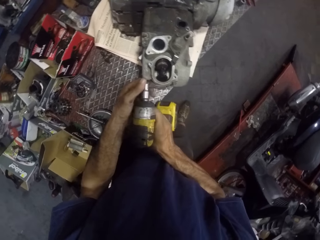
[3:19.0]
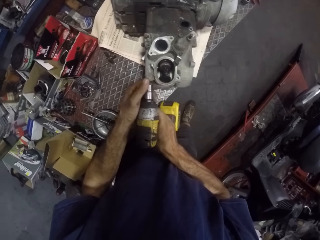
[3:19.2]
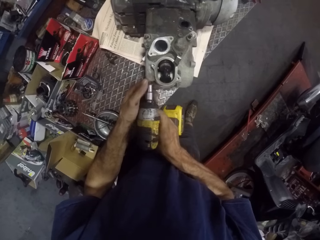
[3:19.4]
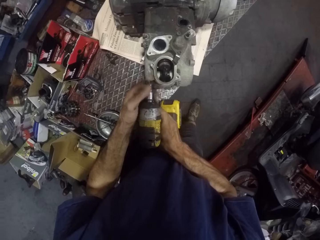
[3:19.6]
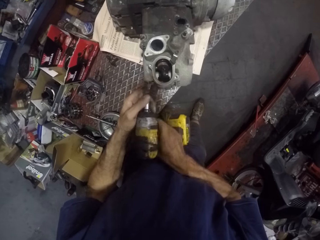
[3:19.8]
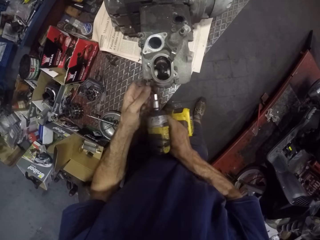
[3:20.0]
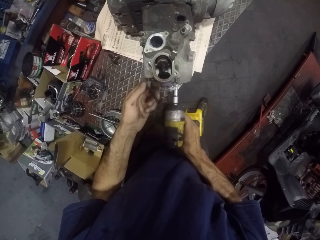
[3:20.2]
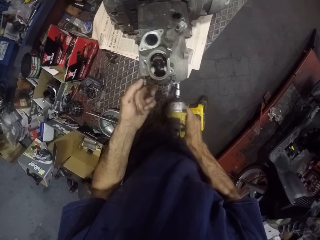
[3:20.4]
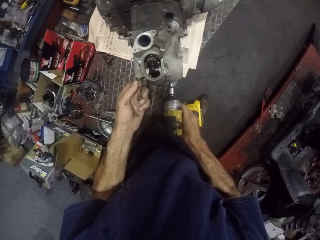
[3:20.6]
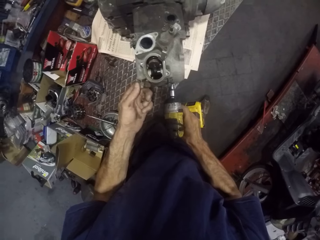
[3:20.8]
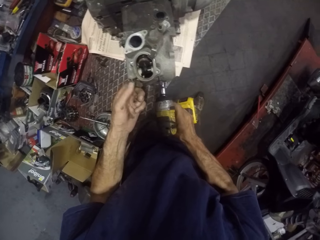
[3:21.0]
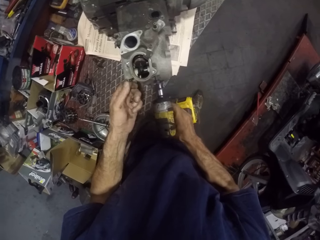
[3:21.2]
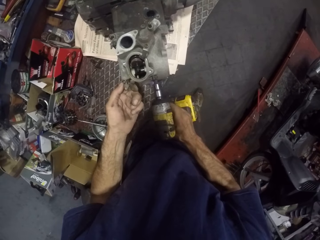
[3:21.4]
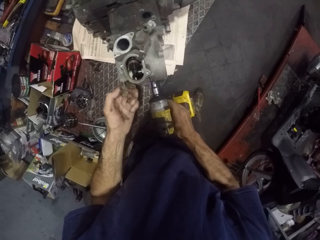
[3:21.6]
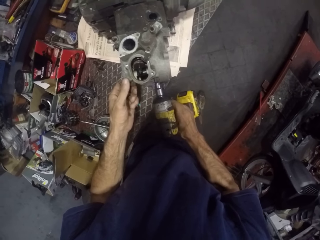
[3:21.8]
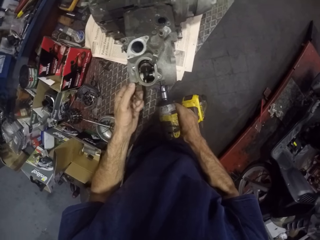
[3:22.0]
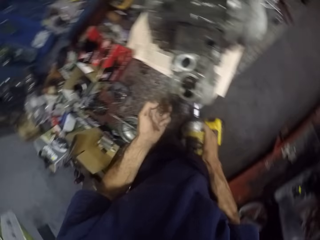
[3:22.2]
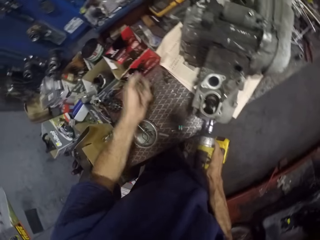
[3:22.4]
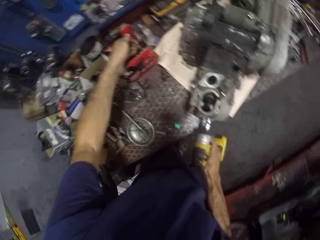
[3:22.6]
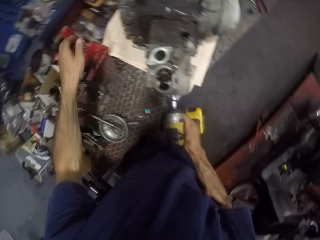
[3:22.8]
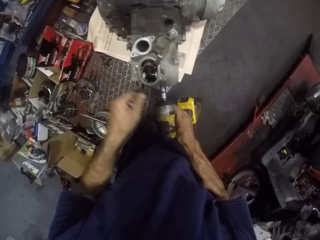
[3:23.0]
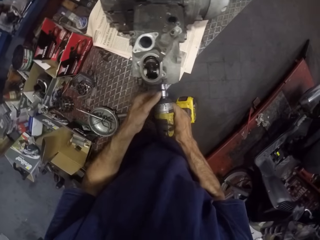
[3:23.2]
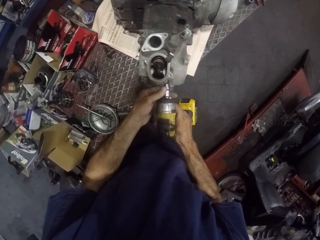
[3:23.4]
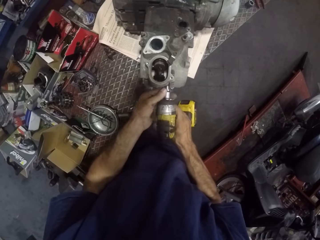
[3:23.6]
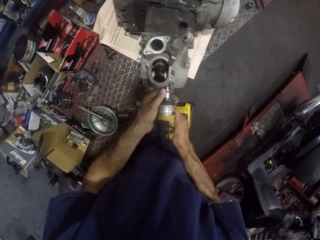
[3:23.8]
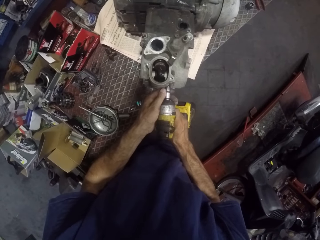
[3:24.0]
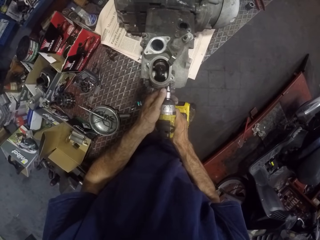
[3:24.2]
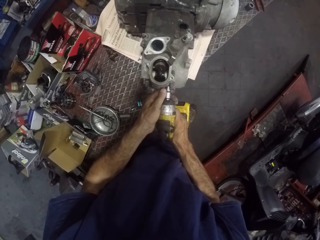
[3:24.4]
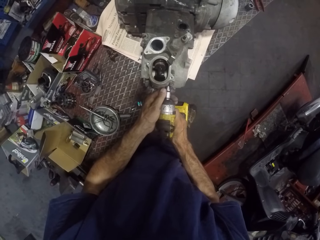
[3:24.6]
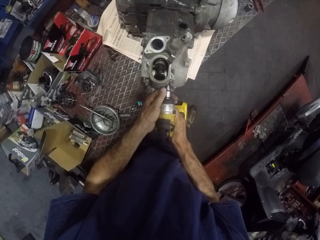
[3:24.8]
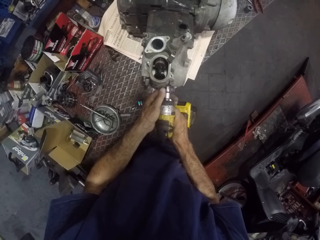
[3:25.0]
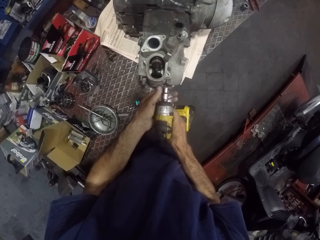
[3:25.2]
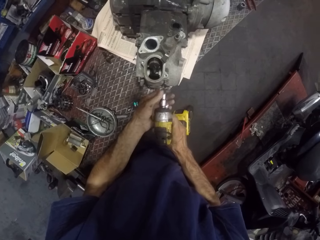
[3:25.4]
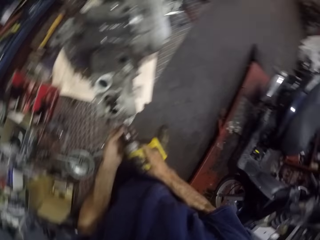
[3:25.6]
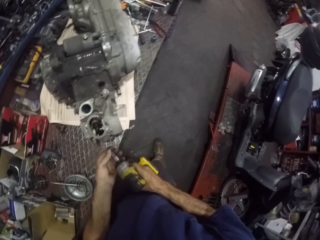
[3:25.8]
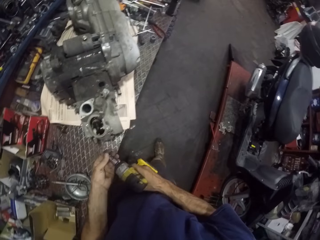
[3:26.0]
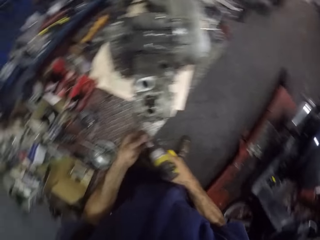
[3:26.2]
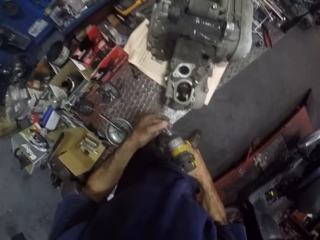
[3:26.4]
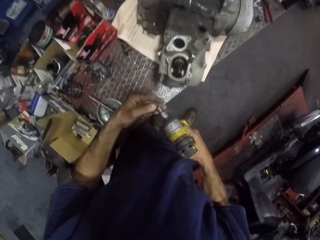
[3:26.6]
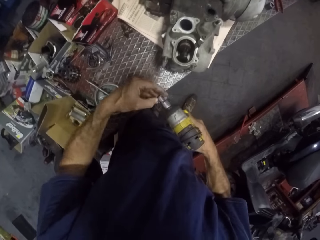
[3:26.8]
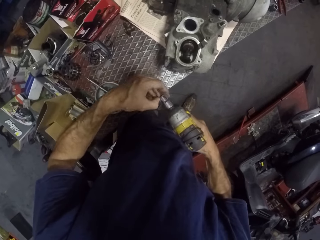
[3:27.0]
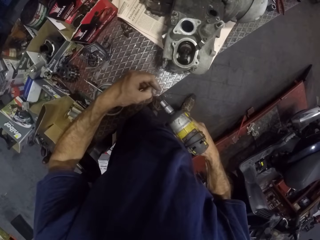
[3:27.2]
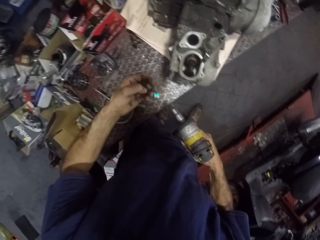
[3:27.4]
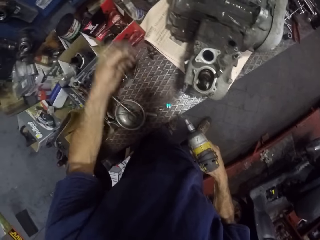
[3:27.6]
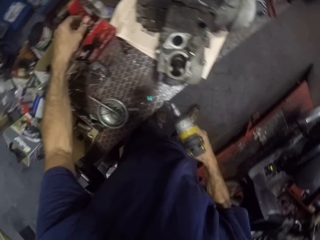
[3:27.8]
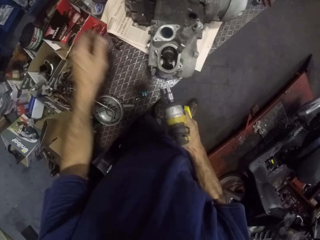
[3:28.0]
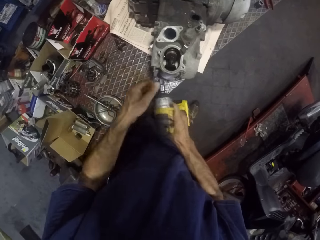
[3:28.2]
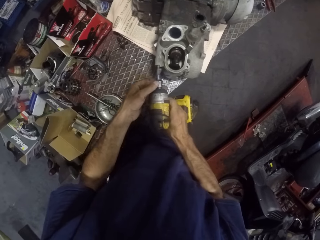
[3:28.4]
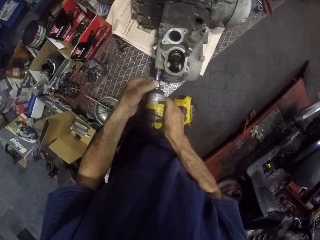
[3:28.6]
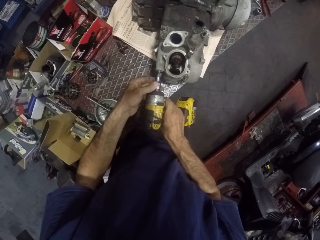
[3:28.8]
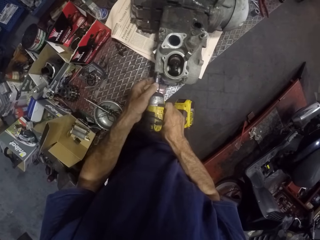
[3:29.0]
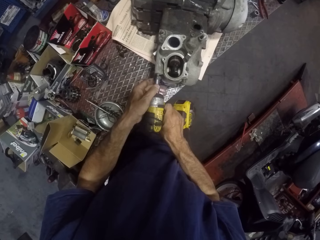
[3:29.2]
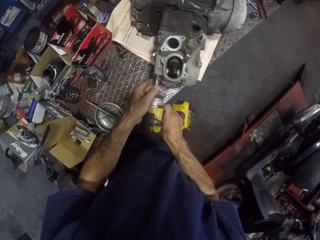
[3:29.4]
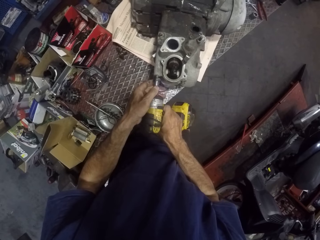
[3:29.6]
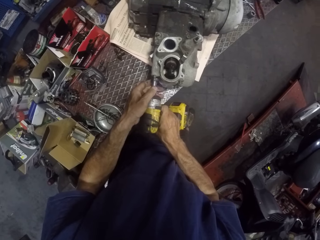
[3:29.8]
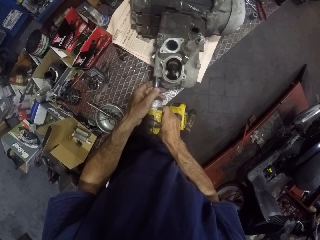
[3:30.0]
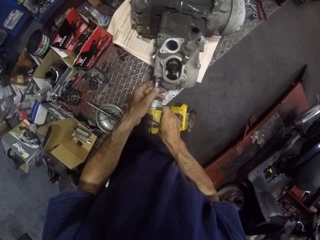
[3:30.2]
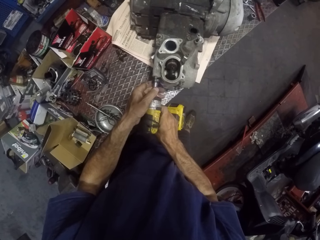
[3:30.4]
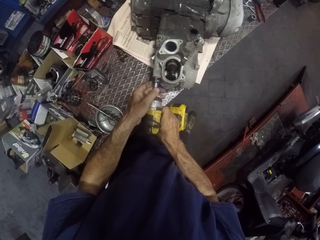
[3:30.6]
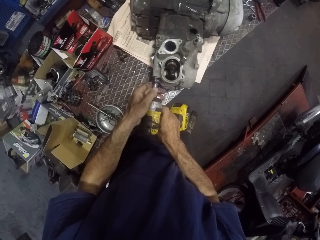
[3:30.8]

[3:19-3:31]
The camera wearer removes the screw on the engine of the generator with the left hand. They drop the screw on the carton with the left hand. They remove a nut with an engine. They use the socket wrench on the engine of the generator with both hands. They remove the clamp on the nail gun with the left hand. They drop the clamp in the carton with the left hand. They use the socket wrench on the engine of the generator with both hands.

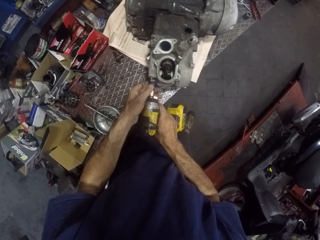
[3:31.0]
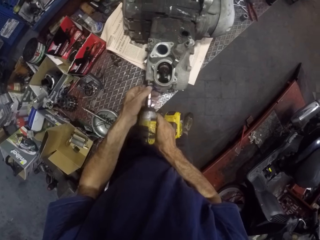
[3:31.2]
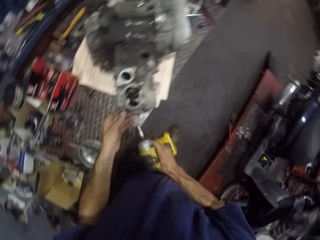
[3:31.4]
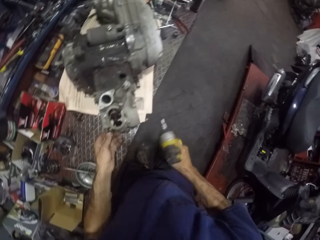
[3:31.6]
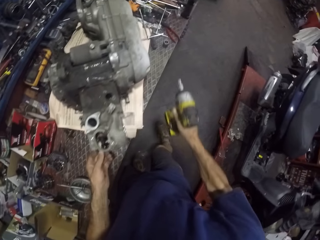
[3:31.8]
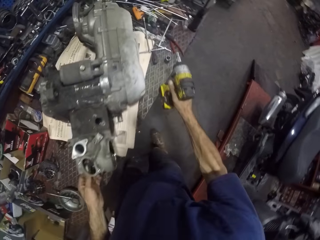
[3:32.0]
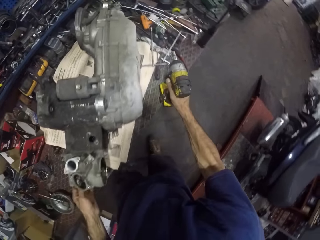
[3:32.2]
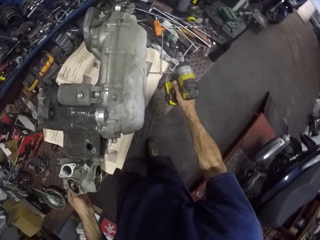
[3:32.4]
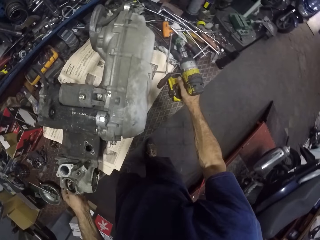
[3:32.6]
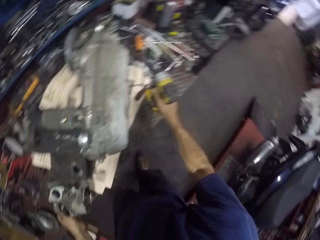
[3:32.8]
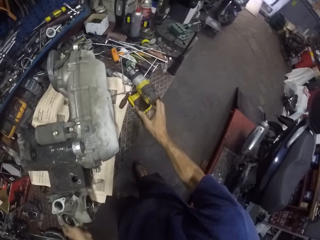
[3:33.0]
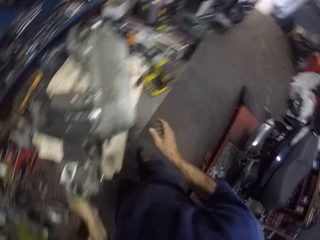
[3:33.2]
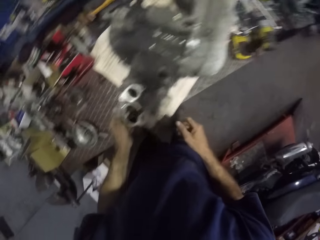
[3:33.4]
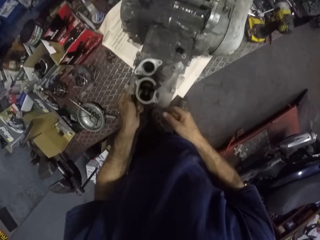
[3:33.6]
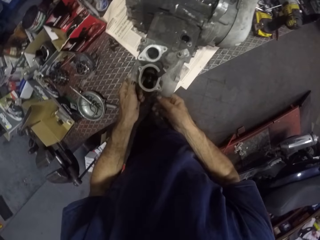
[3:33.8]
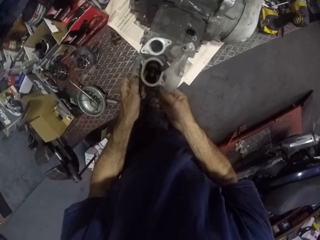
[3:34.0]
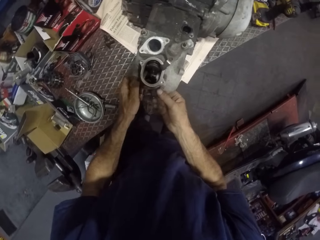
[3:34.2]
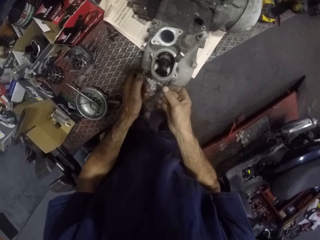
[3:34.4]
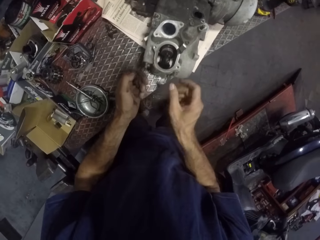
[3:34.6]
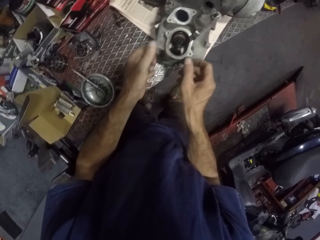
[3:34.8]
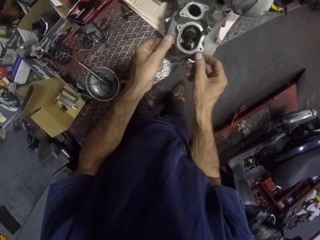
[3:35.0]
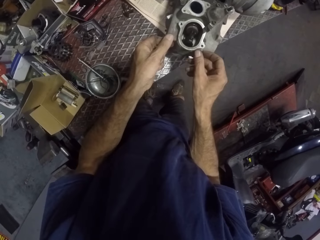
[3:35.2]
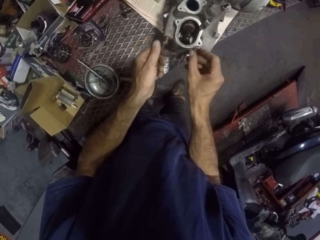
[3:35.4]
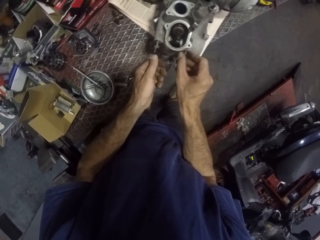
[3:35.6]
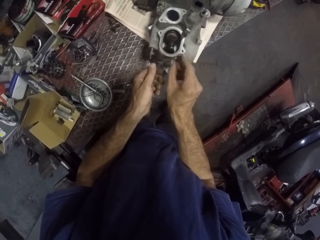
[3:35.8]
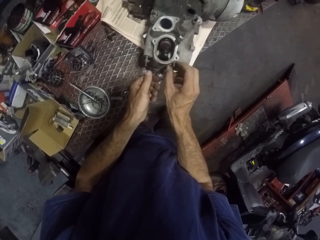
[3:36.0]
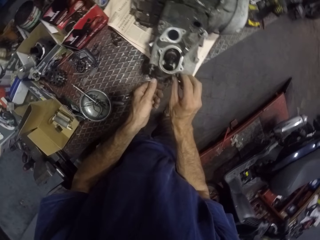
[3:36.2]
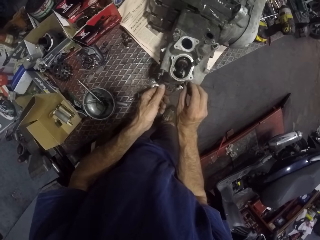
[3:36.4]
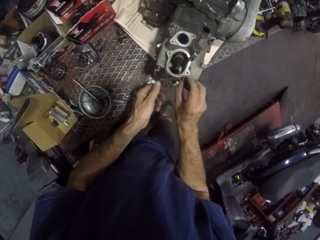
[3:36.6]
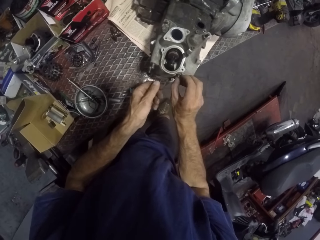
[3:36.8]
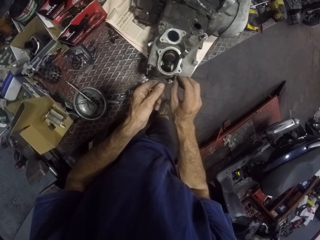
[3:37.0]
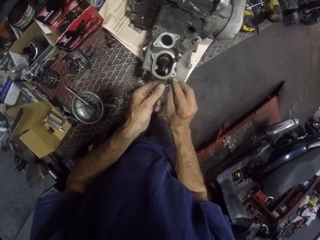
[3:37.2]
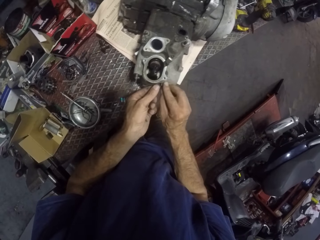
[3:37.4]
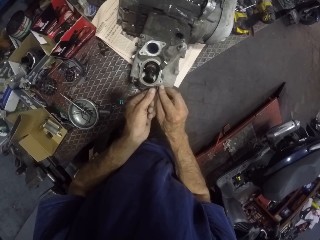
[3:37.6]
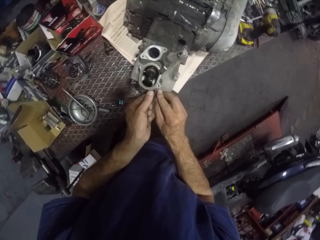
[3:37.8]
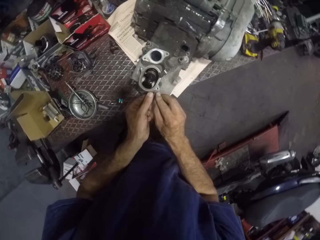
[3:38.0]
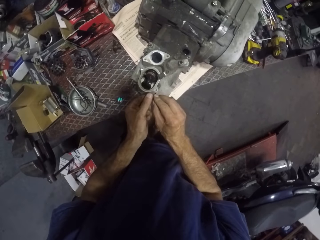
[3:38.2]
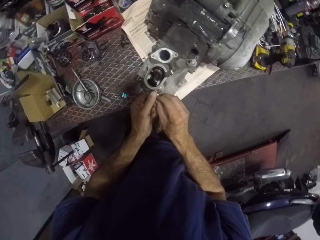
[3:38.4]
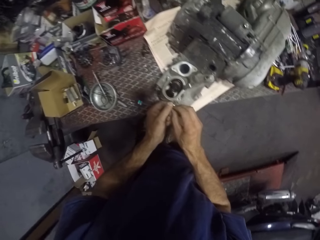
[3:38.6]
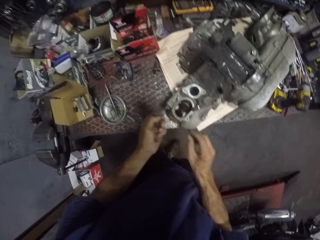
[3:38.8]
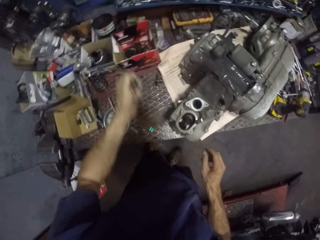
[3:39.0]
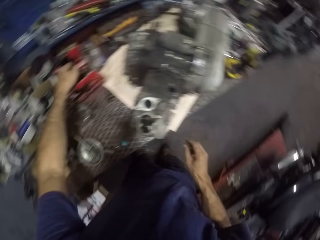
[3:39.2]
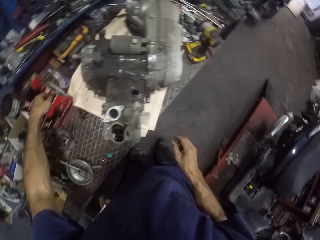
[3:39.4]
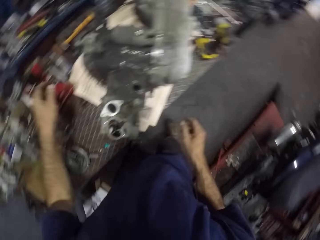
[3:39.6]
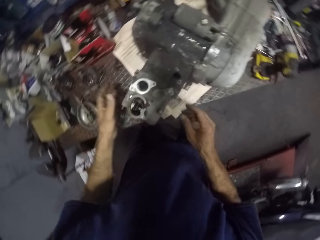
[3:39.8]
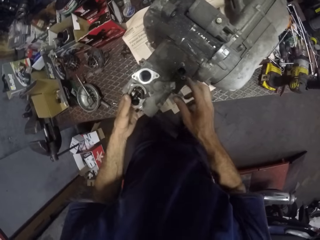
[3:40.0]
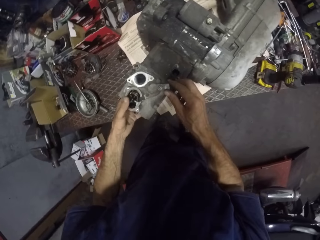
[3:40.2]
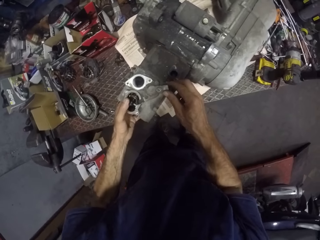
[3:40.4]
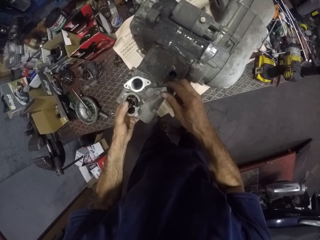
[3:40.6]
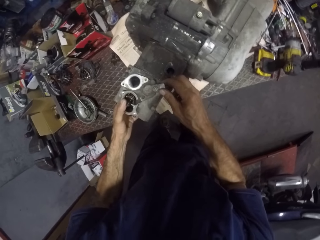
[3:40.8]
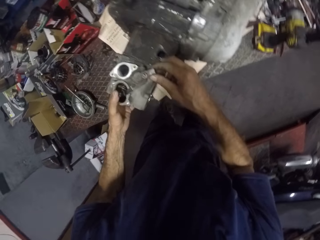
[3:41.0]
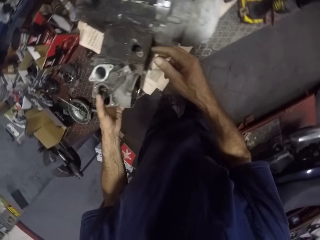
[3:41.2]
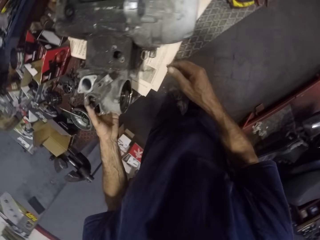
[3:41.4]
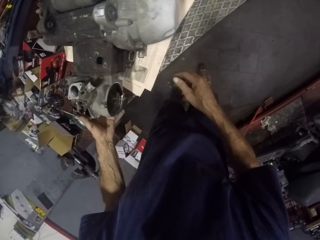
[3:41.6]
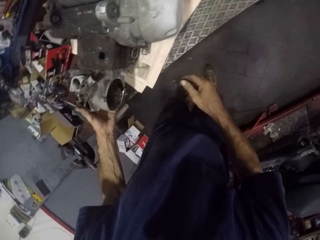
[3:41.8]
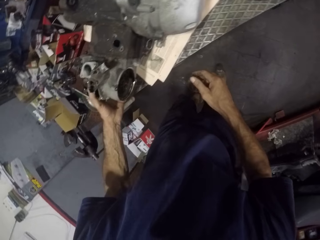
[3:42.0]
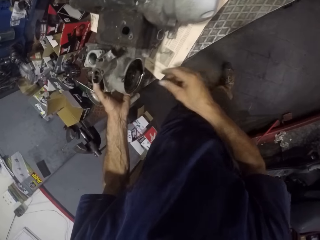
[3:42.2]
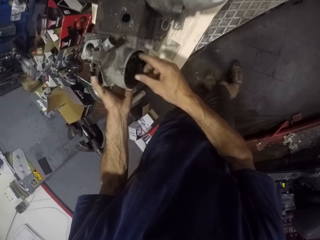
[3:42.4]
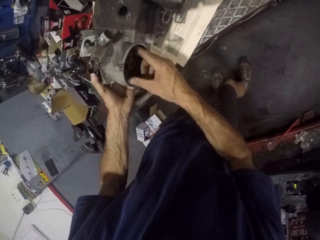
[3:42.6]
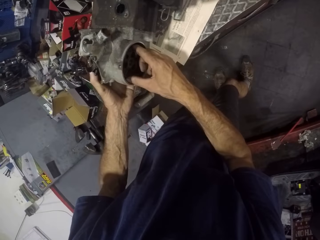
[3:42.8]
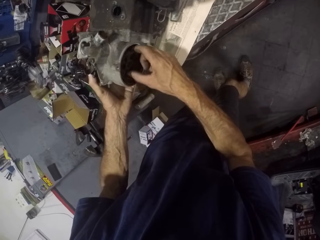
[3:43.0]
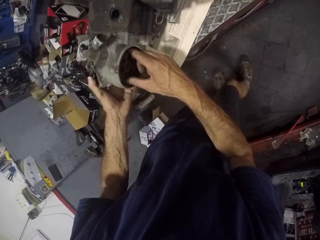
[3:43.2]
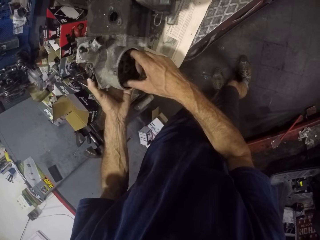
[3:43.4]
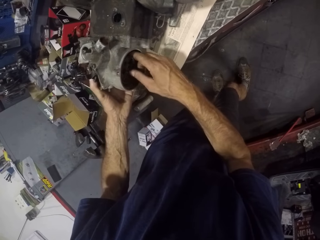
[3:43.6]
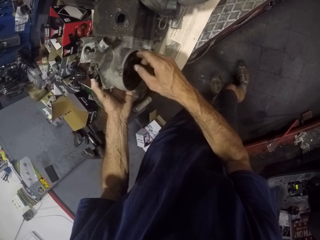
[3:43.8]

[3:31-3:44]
The camera wearer removes a nut with the hand. They drop the nail gun on the work bench with the right hand. They remove a nut with the hand. They loosen screws with both hands. They drop the screws in the carton with the left hand. They open the engine.
